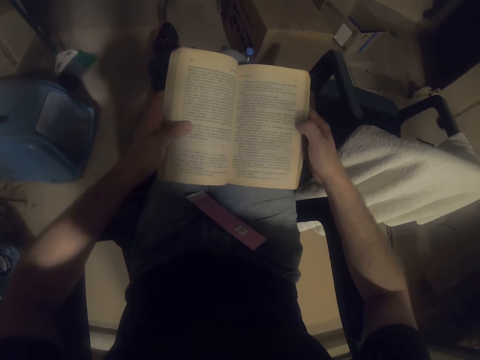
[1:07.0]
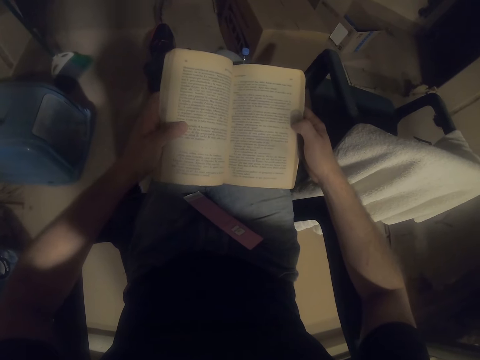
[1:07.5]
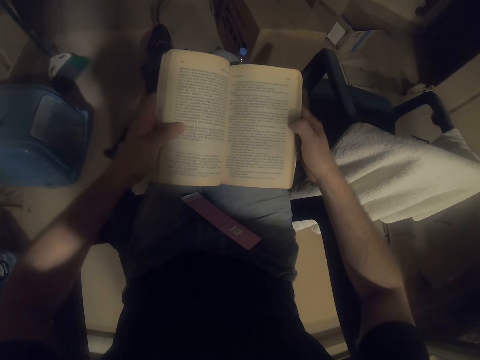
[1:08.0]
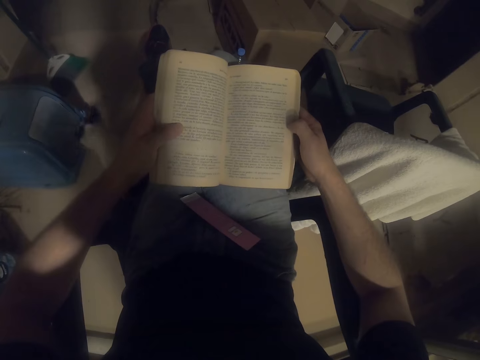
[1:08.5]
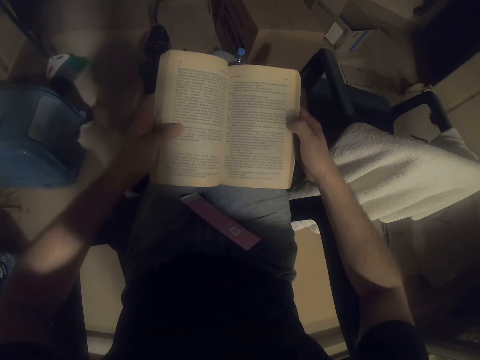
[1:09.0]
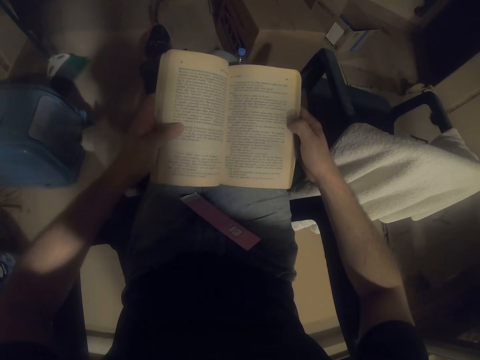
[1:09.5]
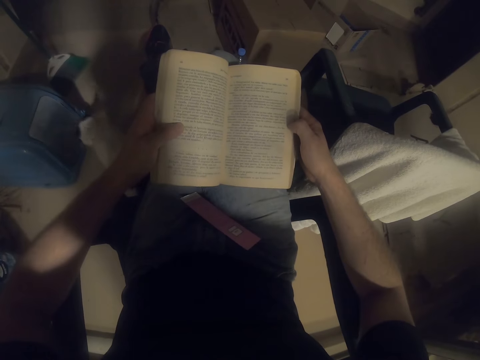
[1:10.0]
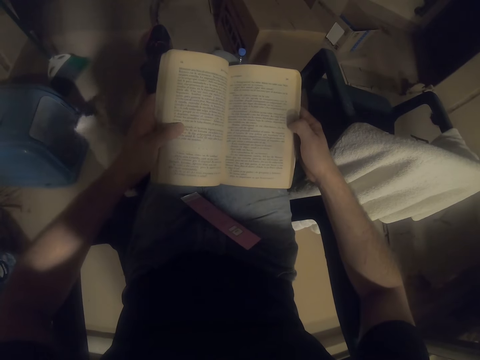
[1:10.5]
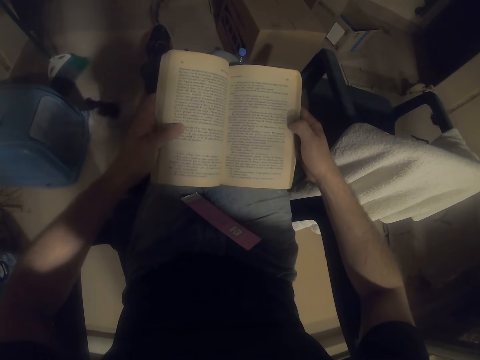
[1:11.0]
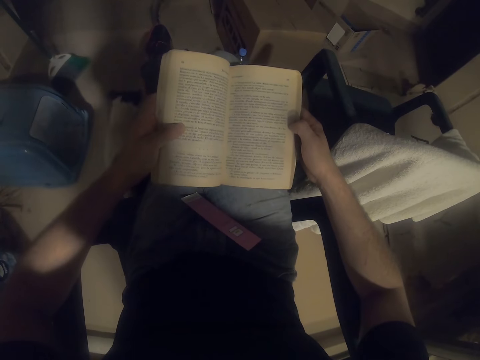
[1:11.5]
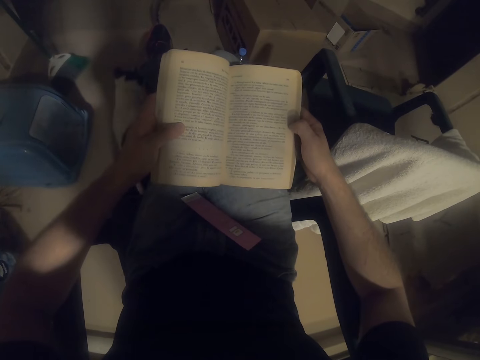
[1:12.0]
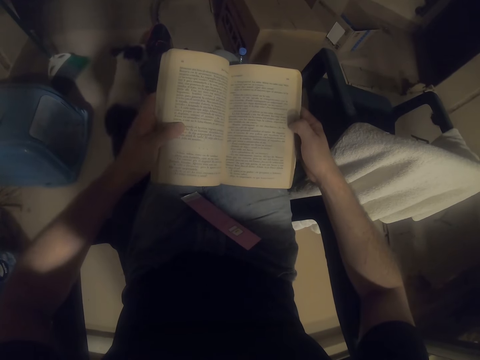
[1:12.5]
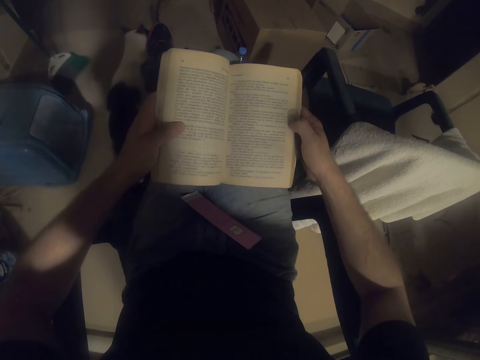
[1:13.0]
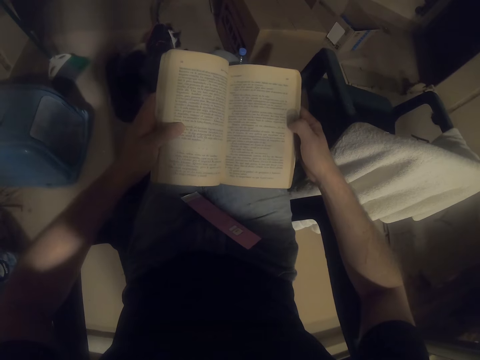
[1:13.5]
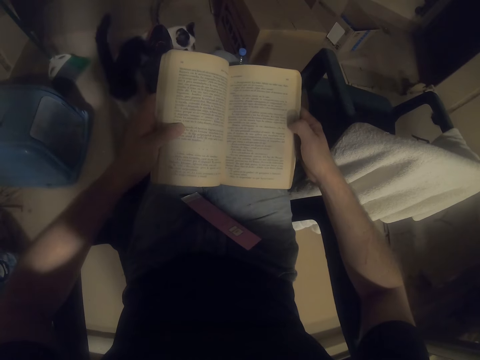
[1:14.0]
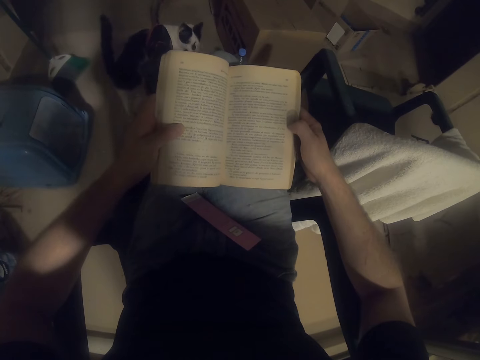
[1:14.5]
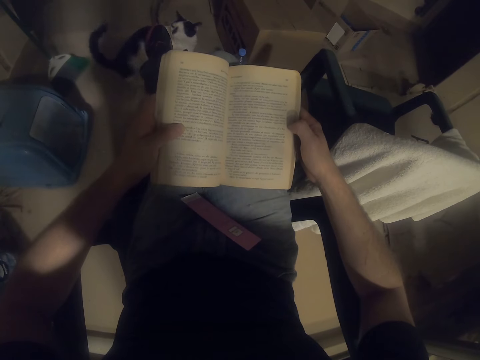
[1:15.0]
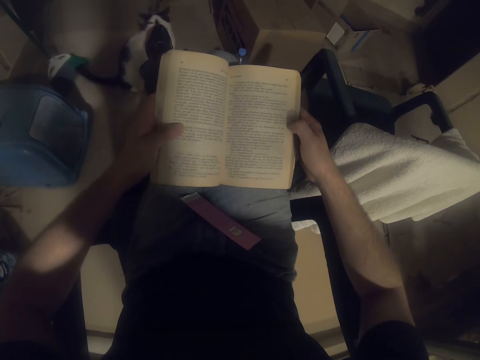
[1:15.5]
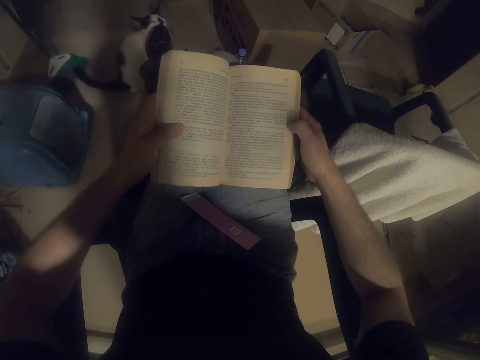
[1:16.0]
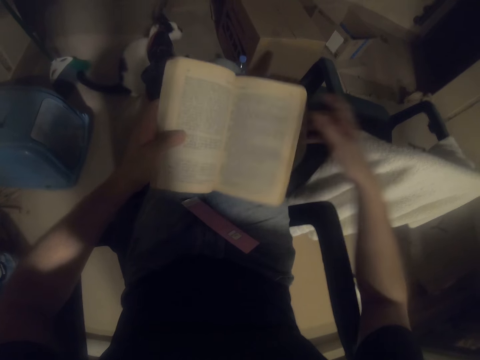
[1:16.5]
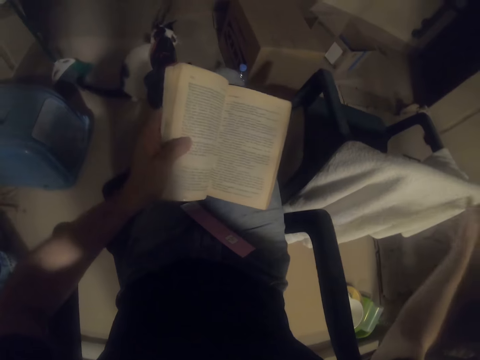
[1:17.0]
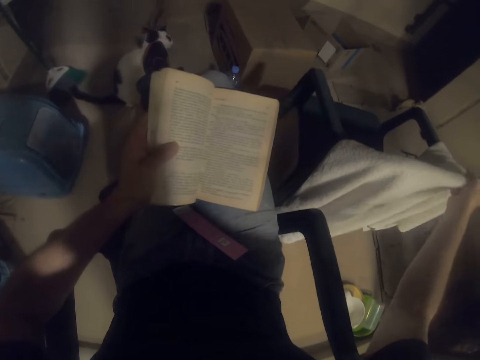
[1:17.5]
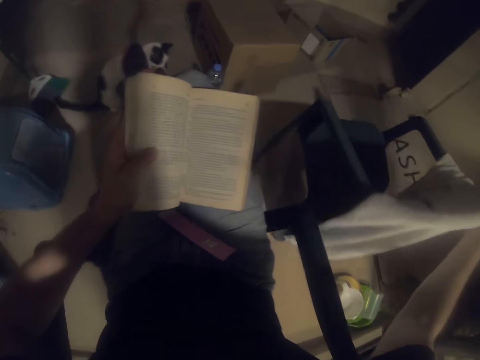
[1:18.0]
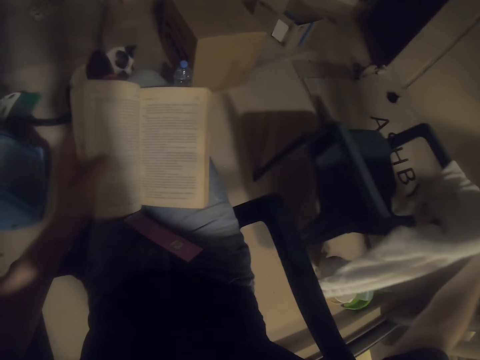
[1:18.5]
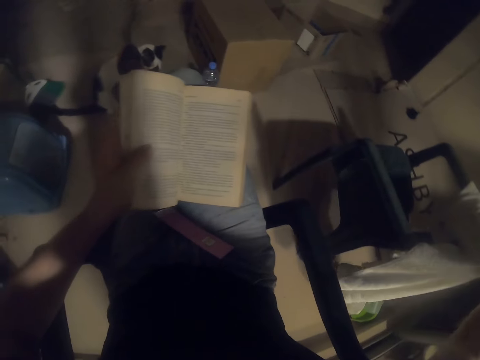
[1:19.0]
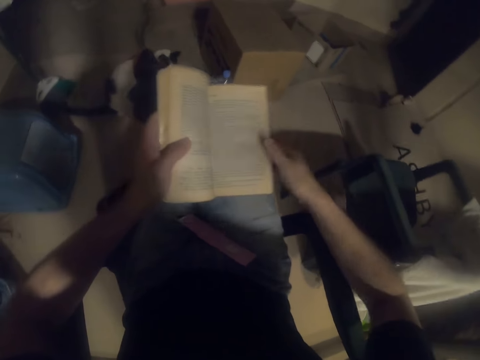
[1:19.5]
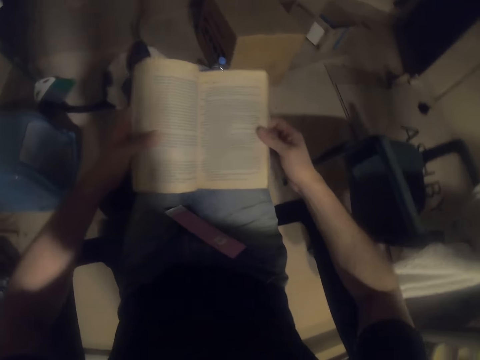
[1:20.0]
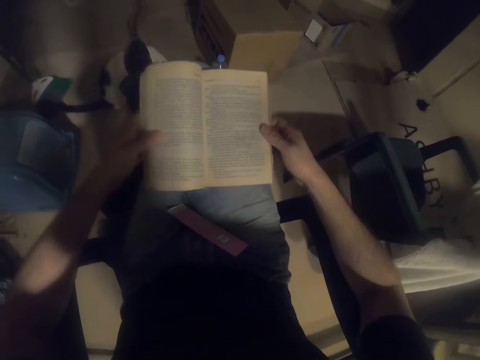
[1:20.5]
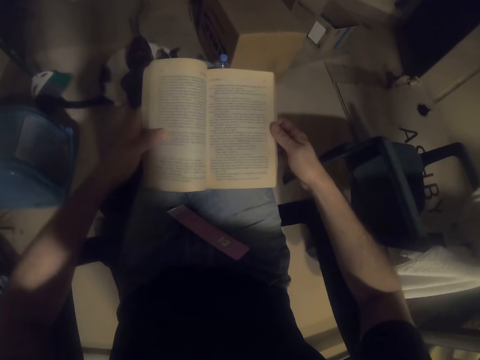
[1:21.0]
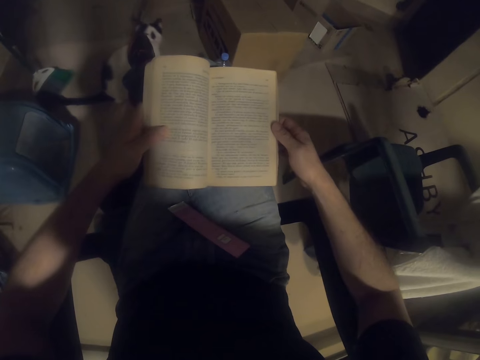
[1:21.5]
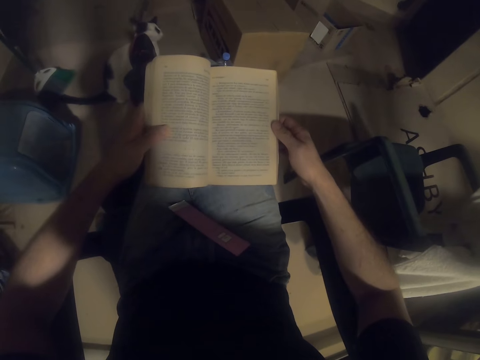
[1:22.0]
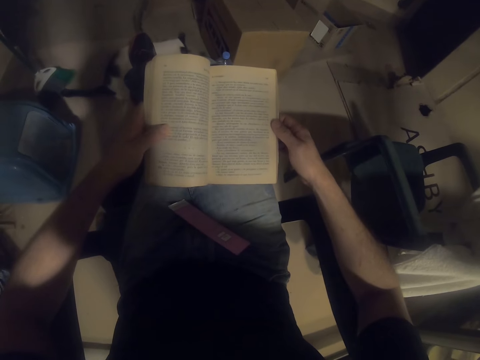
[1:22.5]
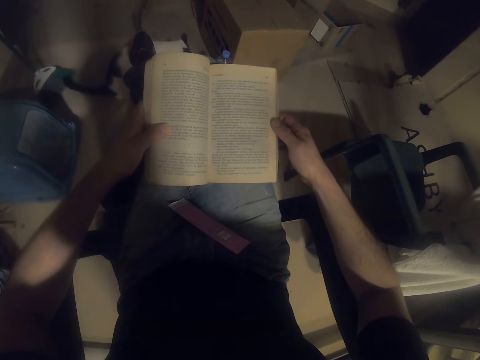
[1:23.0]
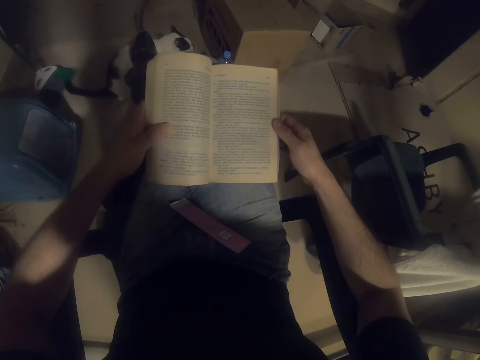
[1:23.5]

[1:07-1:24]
The camera wearer pulls the chair. They read the book. They touch the towel. They move the chair. They hold the book.

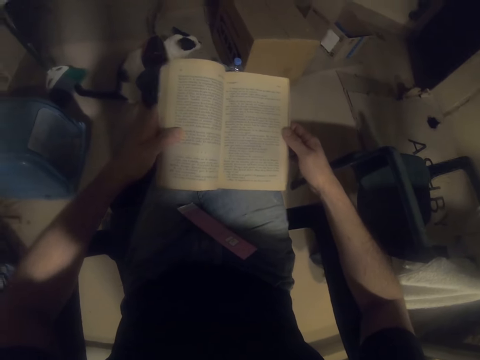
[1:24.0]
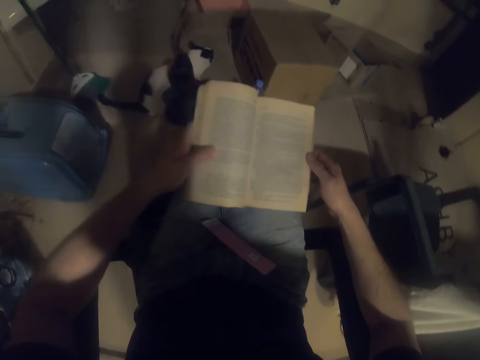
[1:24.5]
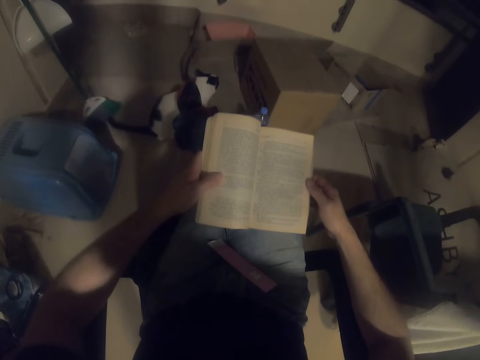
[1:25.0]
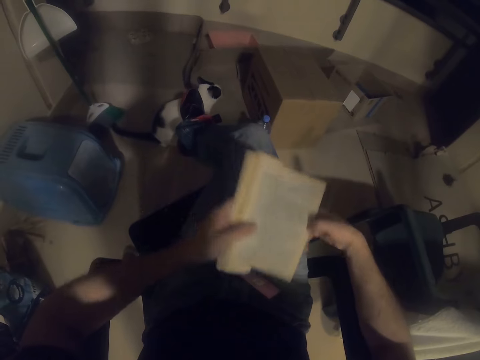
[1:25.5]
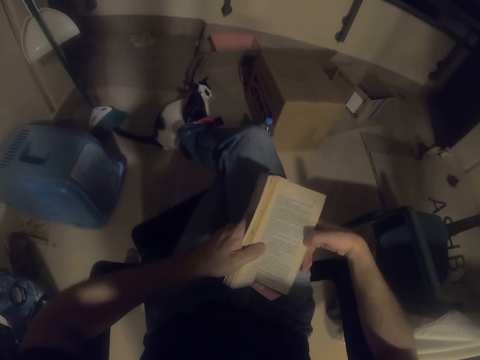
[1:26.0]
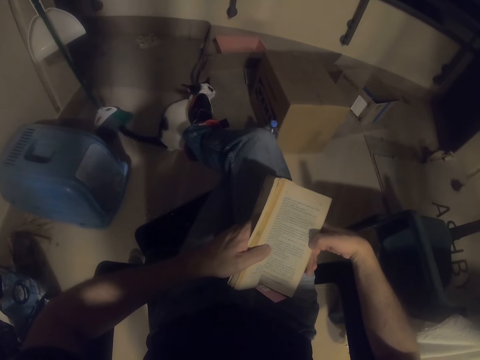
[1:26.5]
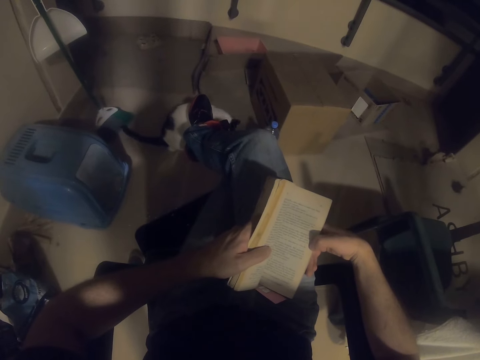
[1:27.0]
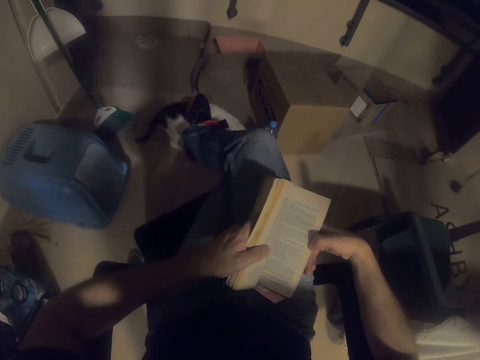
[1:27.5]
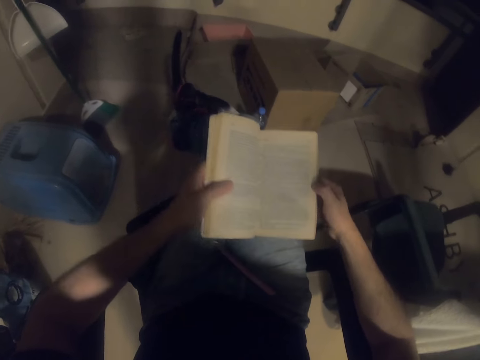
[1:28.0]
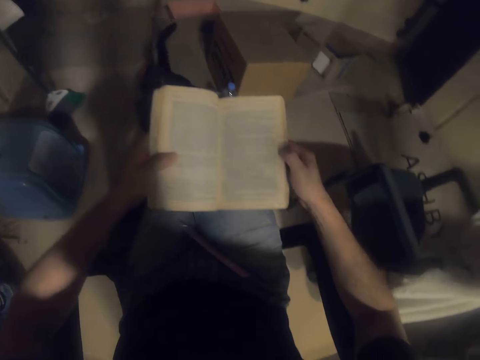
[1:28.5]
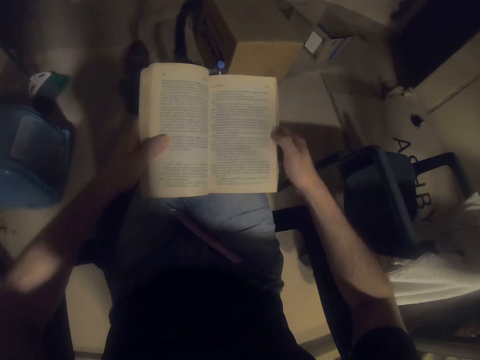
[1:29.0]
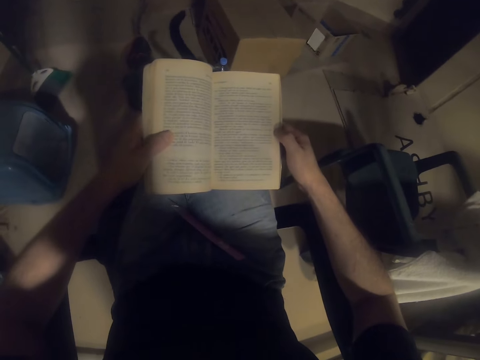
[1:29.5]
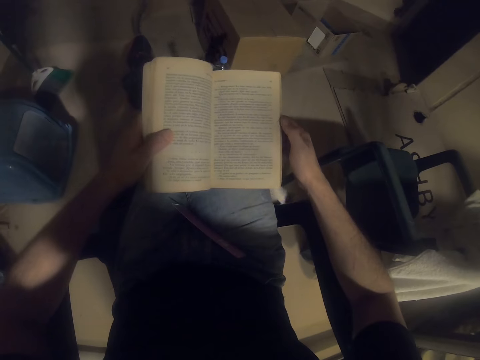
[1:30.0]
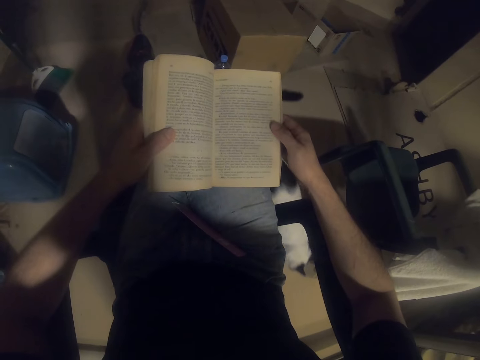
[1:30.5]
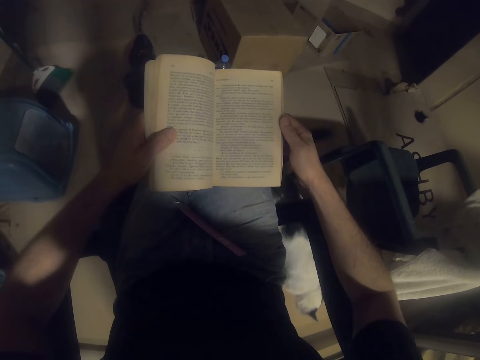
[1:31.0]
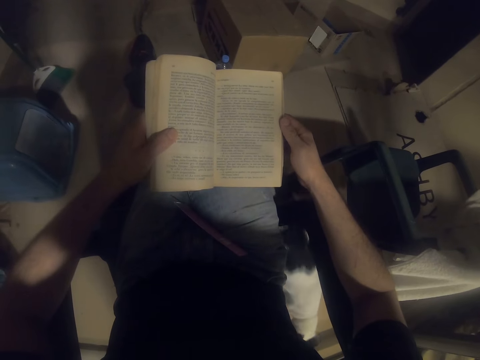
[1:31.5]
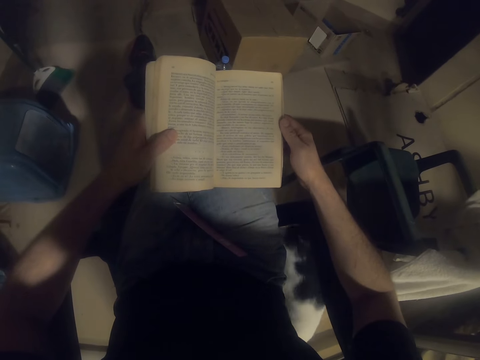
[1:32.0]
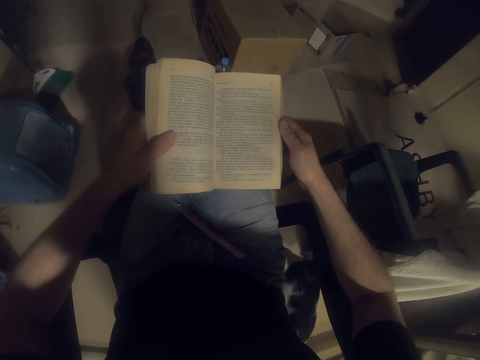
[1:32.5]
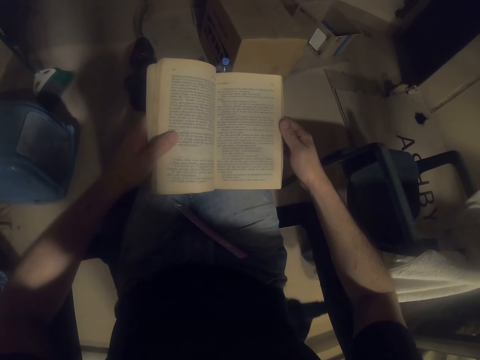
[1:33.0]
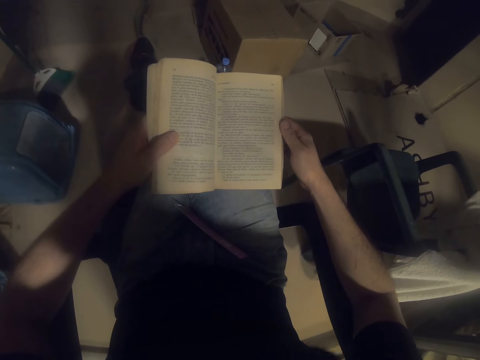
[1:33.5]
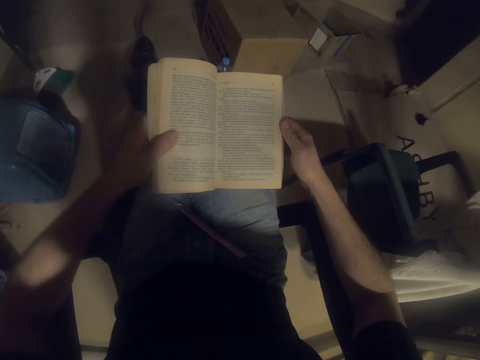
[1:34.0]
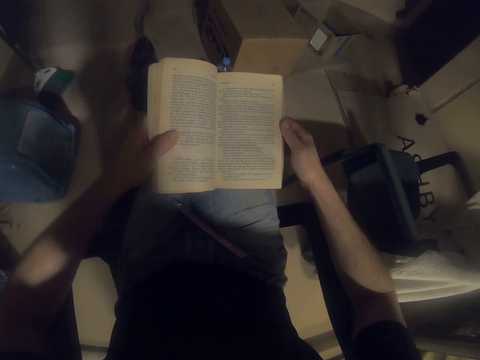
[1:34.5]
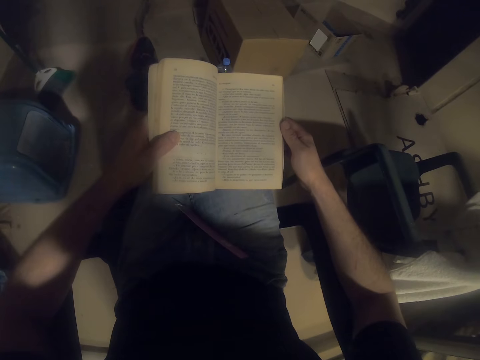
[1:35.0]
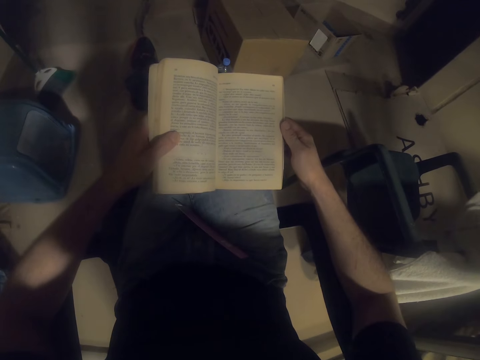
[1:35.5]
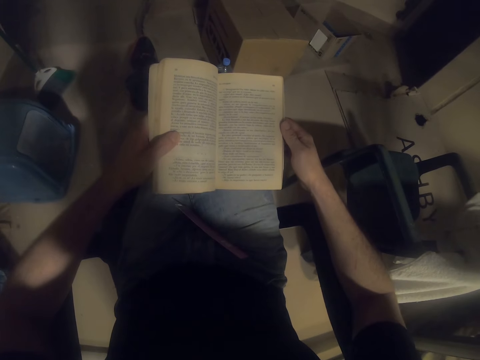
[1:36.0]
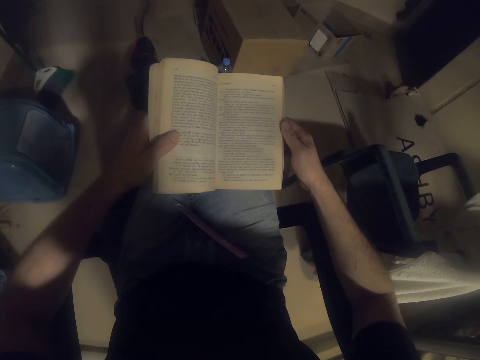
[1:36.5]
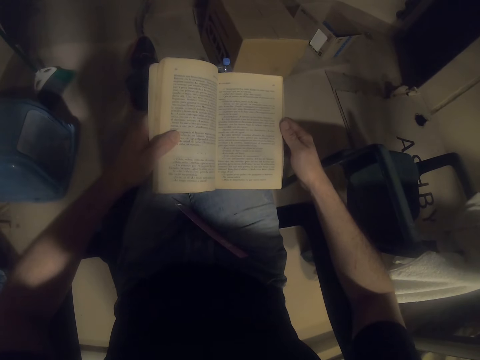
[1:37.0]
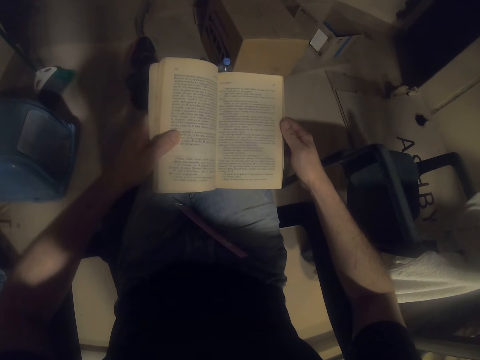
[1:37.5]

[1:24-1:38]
The camera wearer looks at the cat. They read the book.
